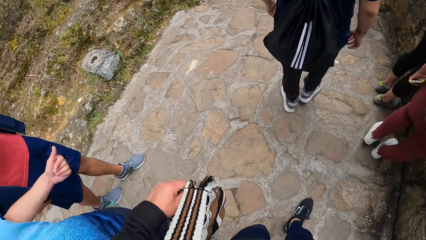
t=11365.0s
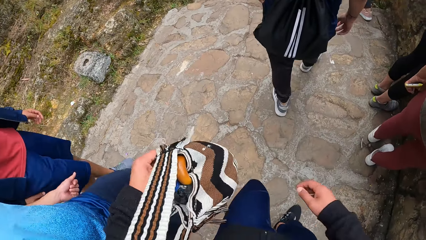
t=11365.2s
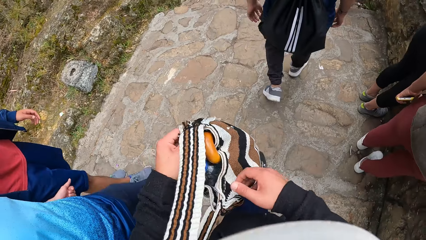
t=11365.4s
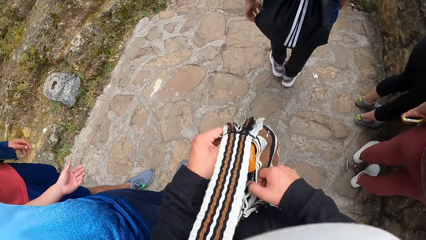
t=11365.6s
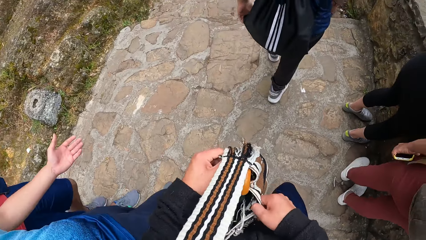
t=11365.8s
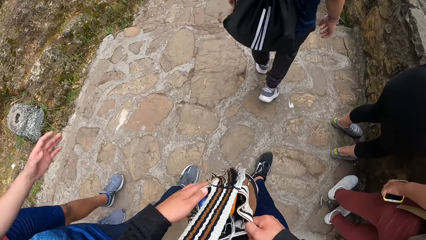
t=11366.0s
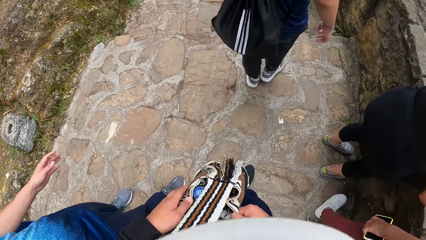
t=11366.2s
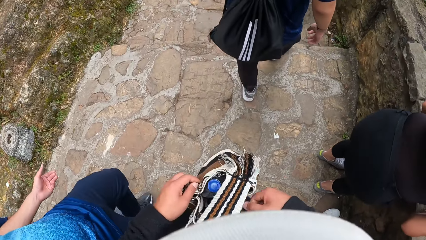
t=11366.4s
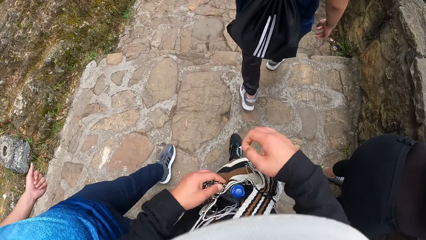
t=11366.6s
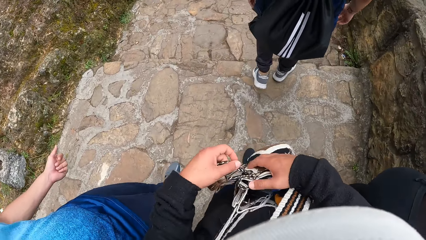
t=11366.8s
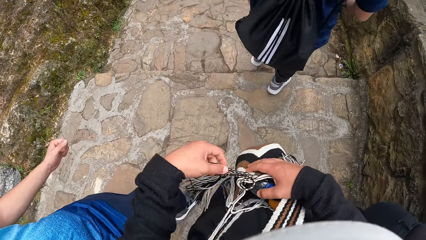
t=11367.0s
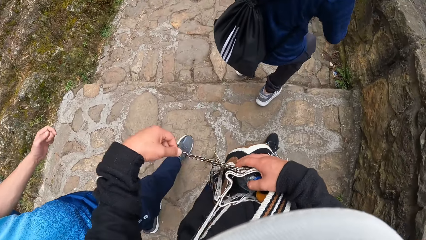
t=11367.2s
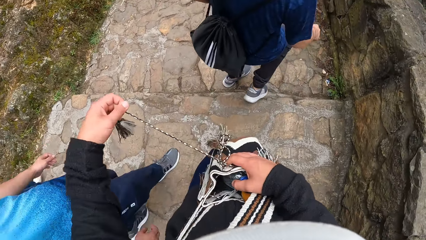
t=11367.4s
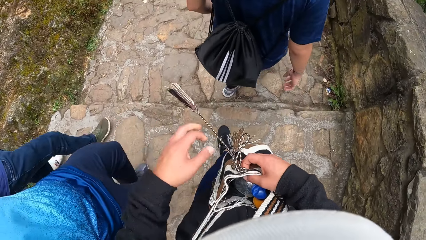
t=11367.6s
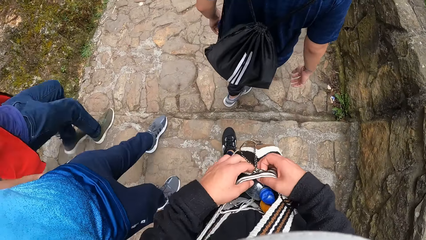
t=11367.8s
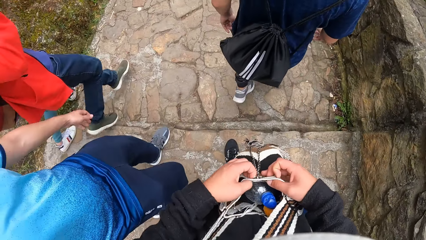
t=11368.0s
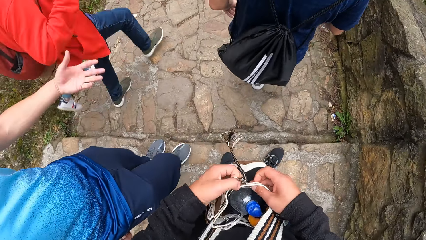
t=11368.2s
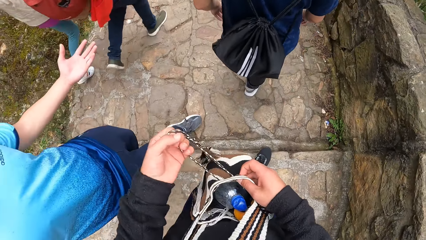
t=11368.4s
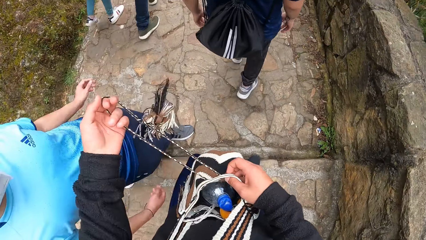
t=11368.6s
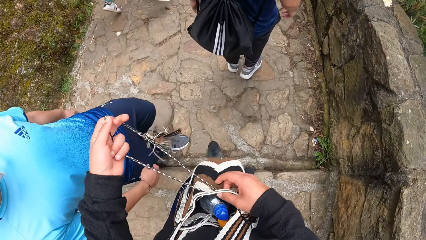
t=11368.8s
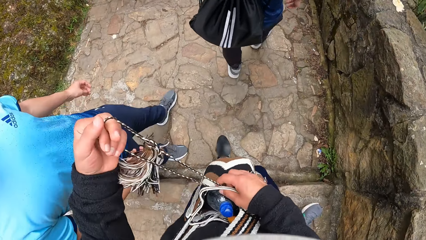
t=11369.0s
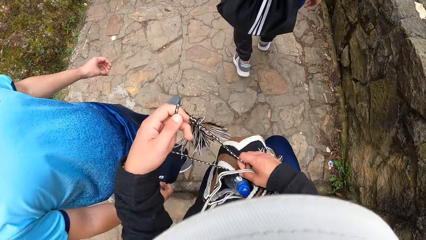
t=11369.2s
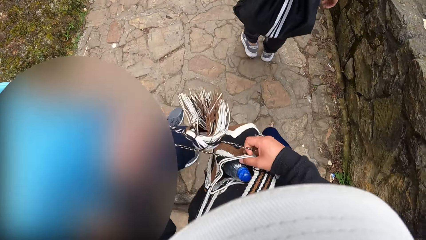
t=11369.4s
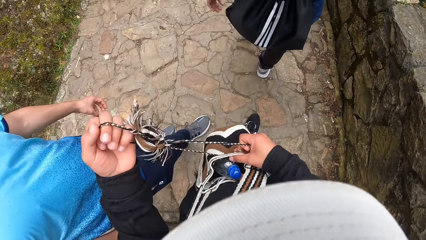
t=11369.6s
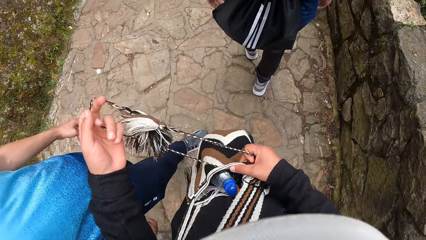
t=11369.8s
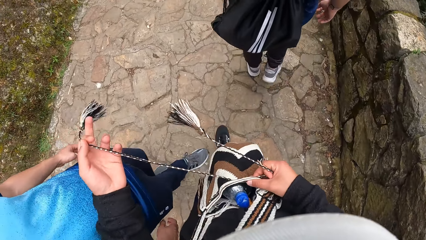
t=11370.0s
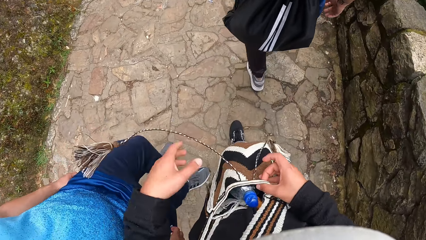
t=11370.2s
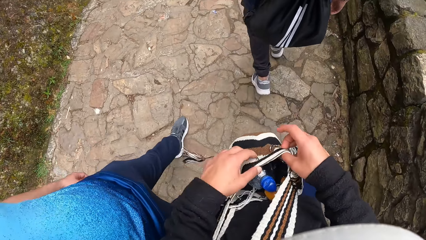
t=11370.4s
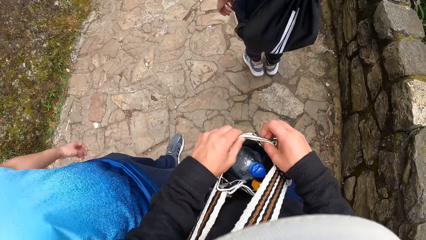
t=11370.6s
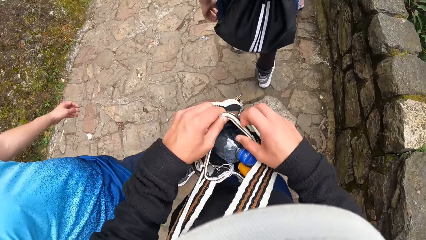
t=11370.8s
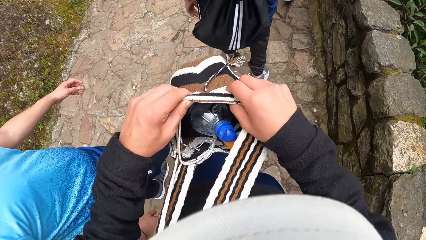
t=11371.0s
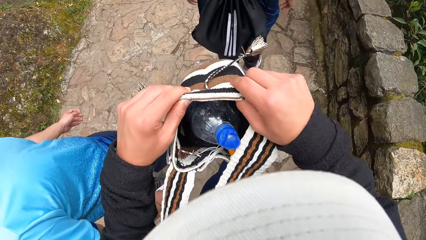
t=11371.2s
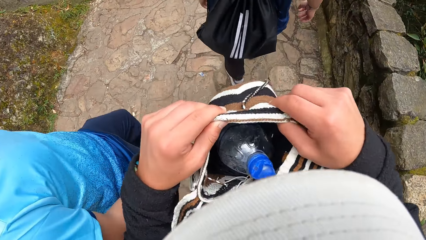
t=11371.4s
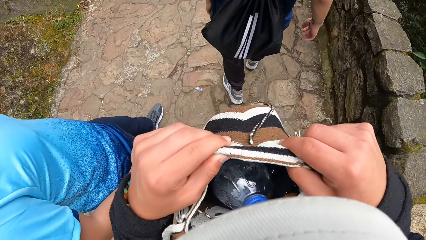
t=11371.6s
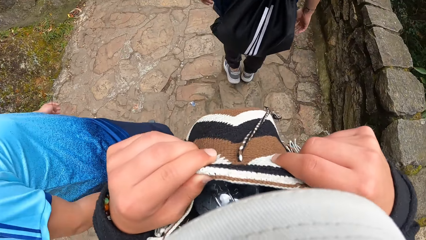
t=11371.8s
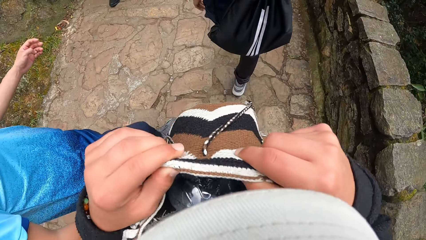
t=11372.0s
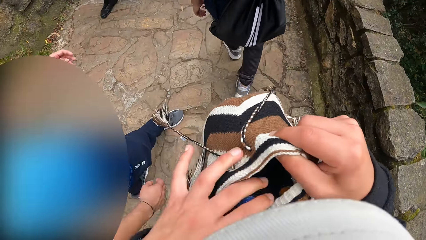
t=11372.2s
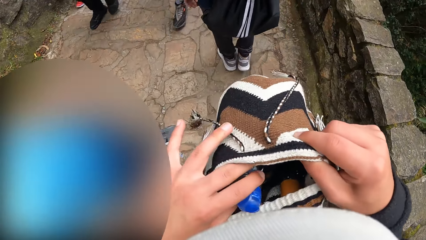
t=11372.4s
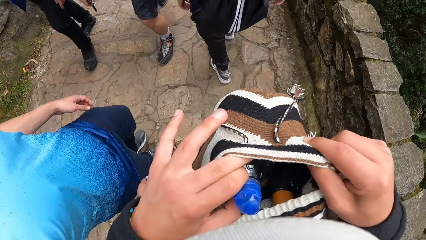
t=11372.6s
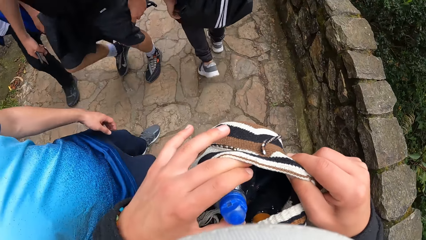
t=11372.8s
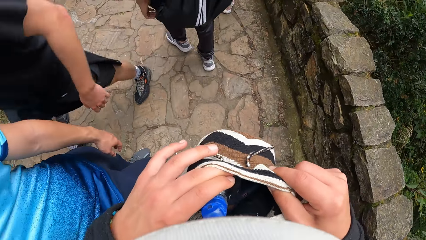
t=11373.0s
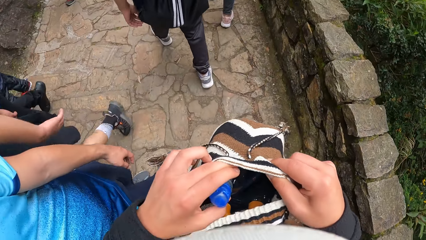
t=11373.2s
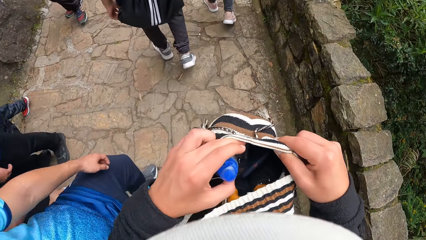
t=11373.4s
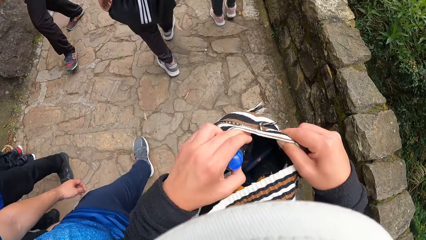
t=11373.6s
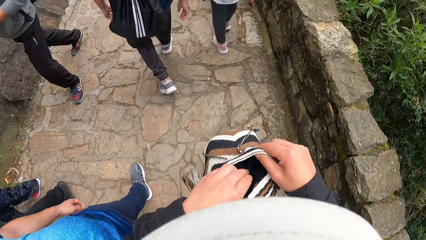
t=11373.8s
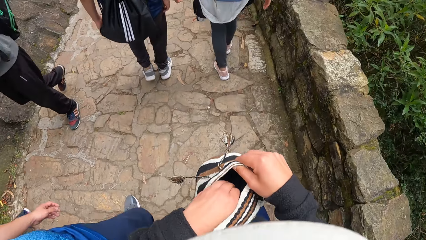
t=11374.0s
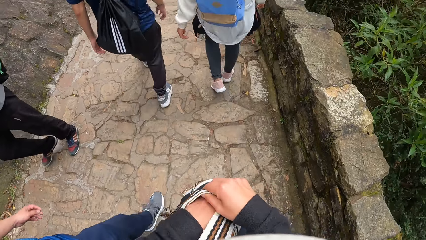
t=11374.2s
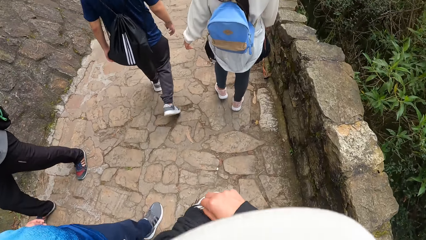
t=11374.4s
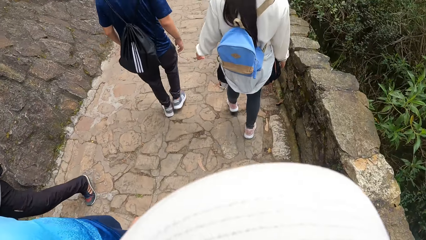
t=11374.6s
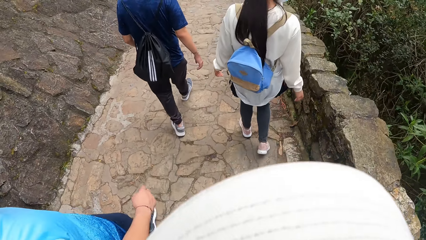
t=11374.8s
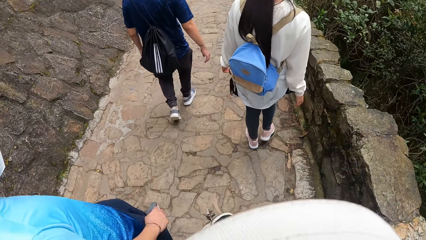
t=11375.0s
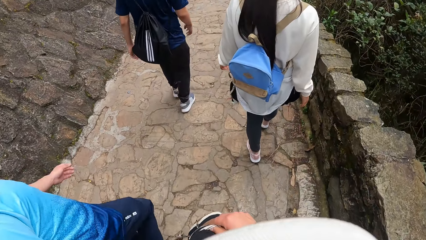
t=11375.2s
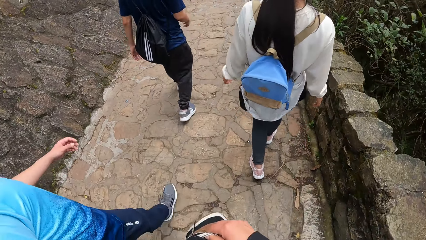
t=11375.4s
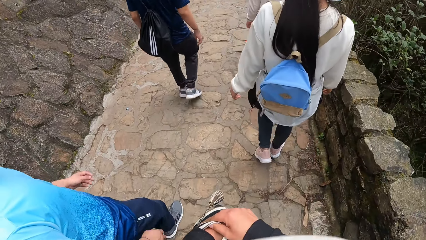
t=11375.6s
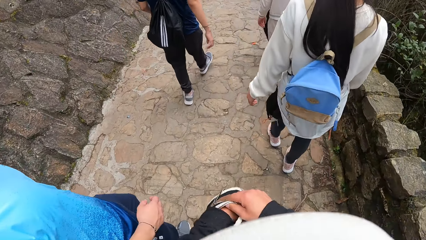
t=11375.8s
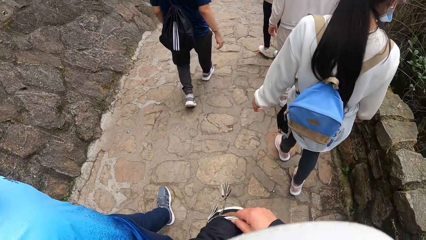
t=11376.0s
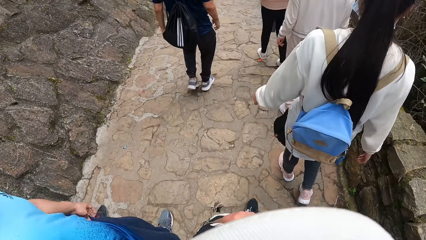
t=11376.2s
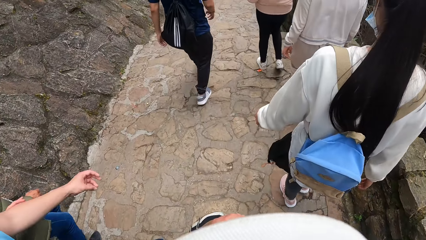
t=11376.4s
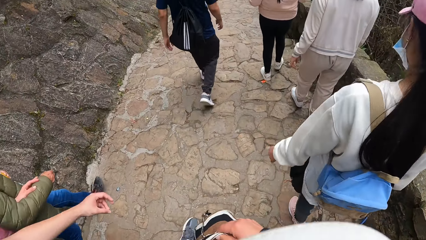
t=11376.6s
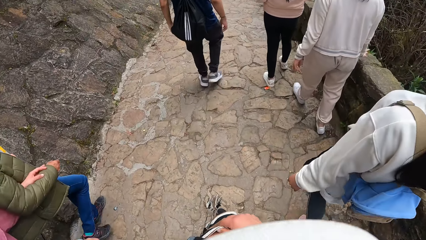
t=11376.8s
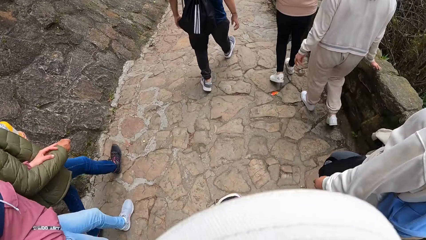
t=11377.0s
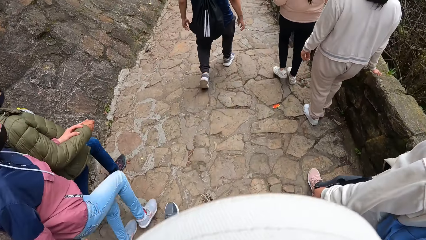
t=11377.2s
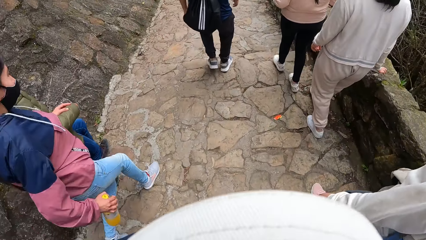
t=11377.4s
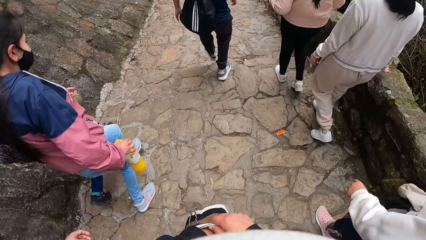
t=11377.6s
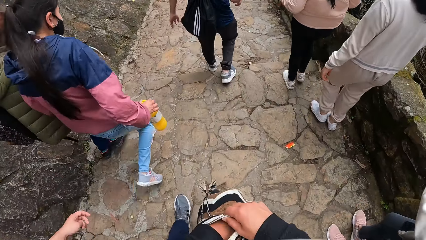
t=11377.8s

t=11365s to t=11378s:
The camera wearer holds a cross body bag with both hands. She loosens the cross body bag rope with her left hand. She opens the bag. She holds the cross body bag with both hands. She looks inside the bag. She searches through the cross body bag in her right hand with her left hand.

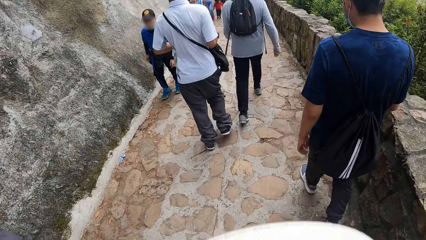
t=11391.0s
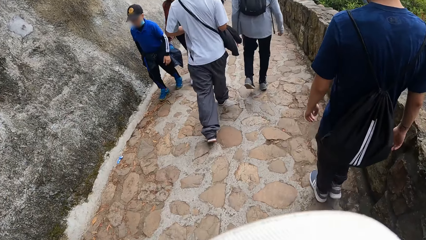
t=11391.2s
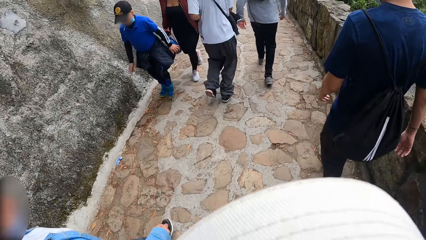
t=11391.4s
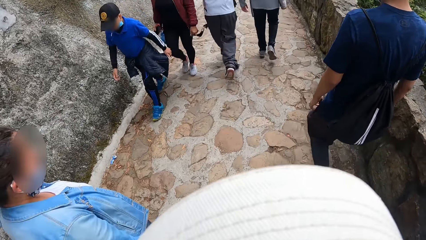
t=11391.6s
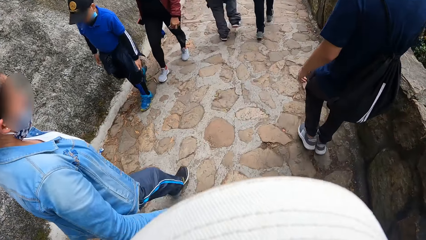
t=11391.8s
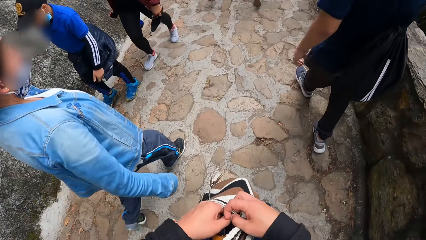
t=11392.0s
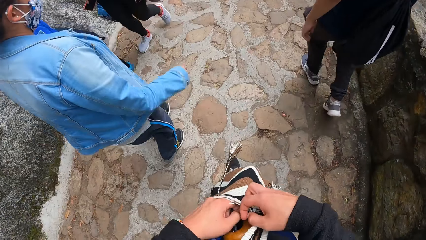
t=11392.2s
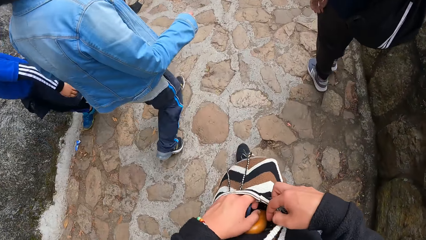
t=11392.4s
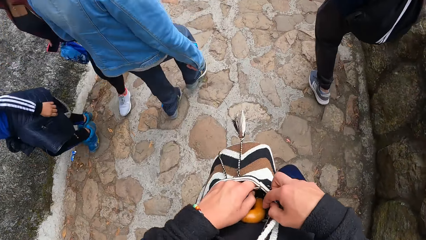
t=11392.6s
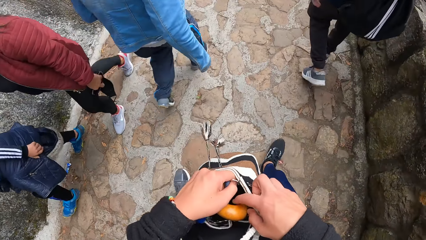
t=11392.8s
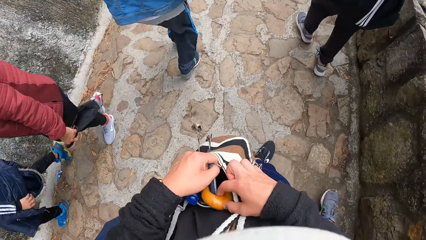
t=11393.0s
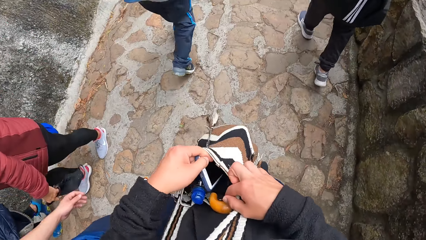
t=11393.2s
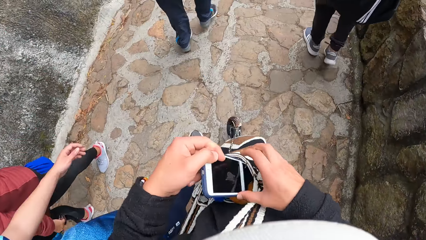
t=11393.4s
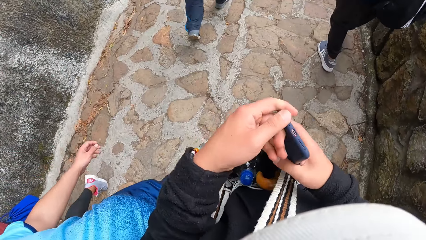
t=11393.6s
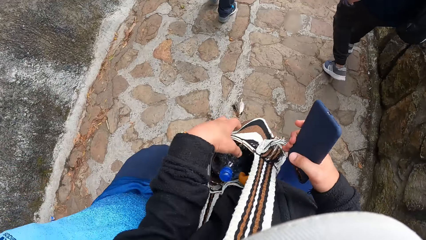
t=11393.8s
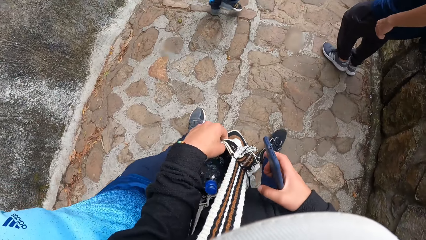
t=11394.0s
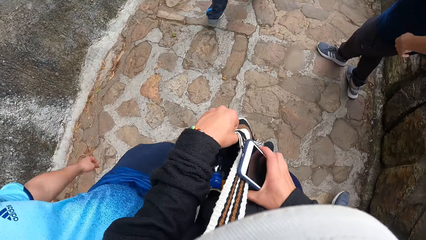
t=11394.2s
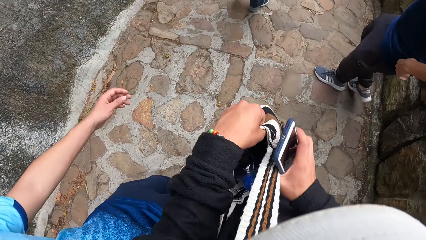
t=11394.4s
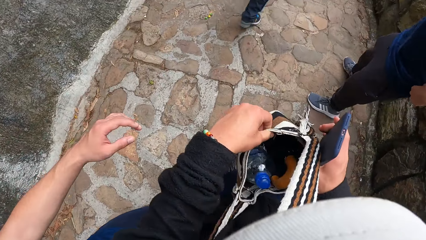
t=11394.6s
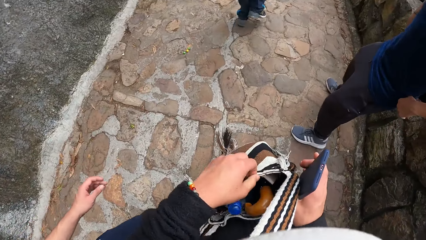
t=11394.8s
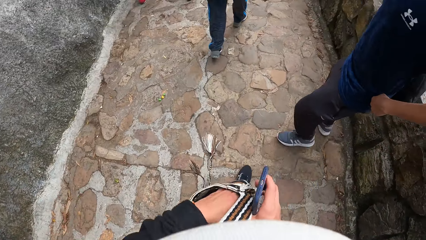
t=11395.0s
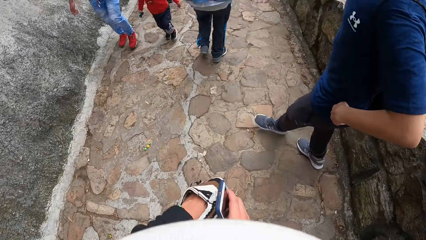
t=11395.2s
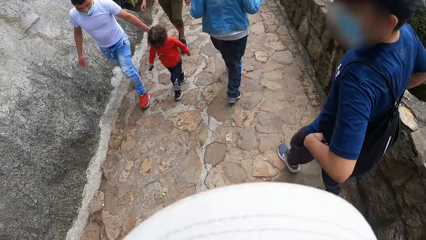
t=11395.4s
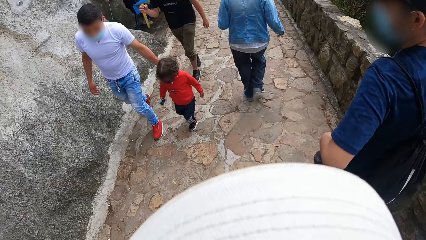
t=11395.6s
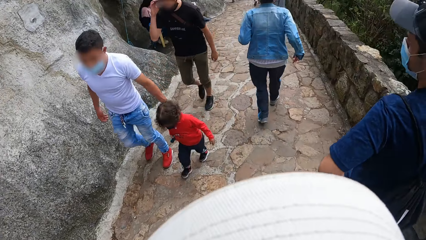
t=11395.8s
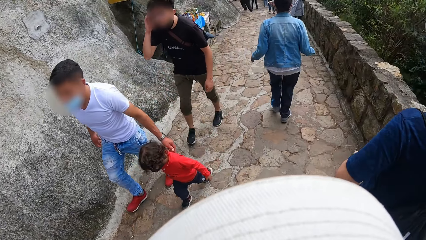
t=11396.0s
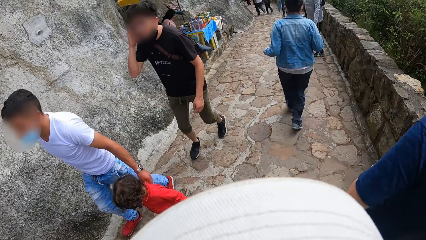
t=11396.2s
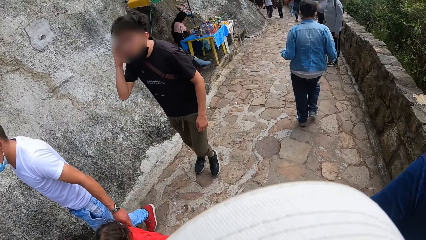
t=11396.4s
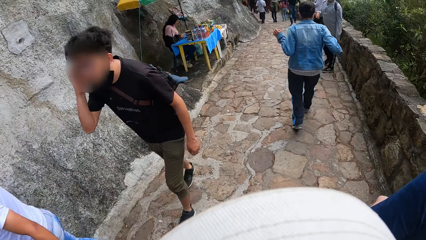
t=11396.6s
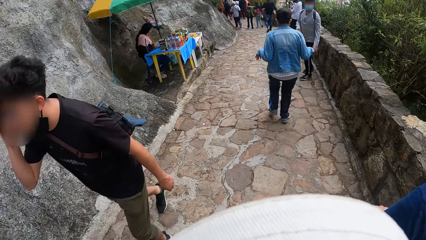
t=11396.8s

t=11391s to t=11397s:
The camera wearer removes a phone from the cross body bag with her left hand. She passes the phone in her left hand to her right hand. She holds the cross body bag with her left hand. She holds the cross body bag with her right hand. She dips her left hand into the cross body bag in her right hand. A man adjusts his cloth with both hands.
